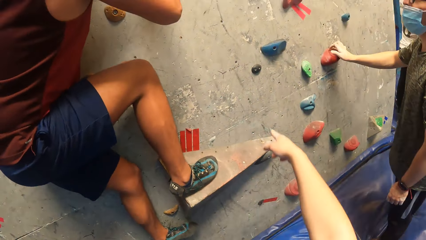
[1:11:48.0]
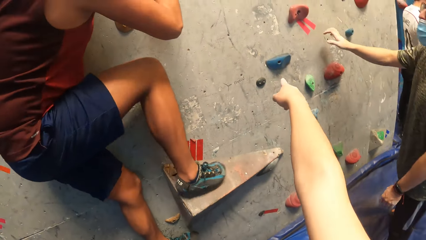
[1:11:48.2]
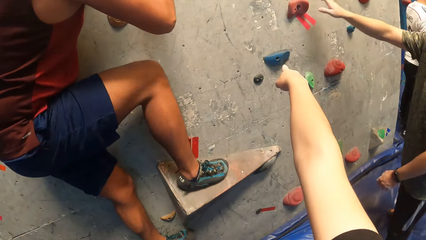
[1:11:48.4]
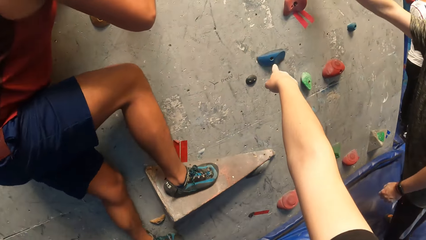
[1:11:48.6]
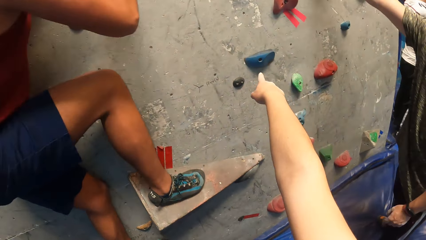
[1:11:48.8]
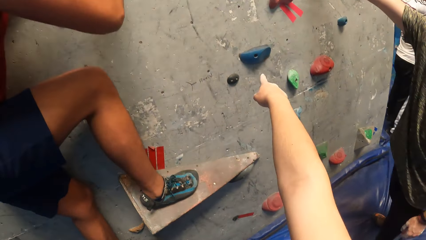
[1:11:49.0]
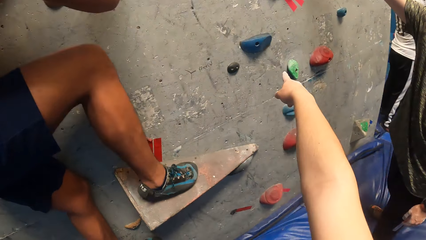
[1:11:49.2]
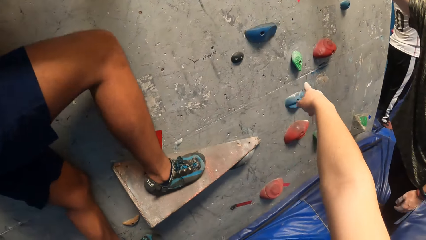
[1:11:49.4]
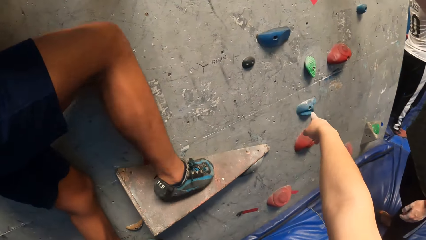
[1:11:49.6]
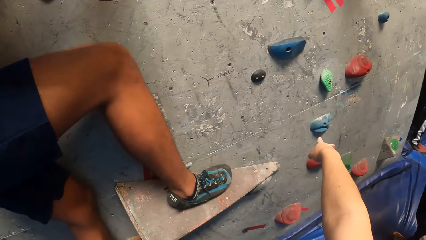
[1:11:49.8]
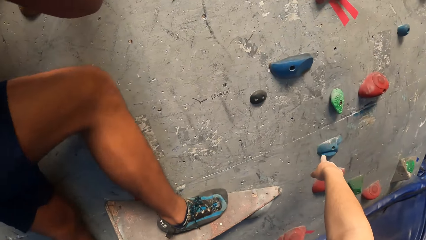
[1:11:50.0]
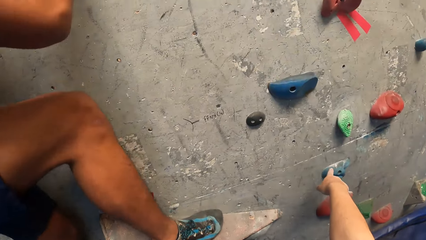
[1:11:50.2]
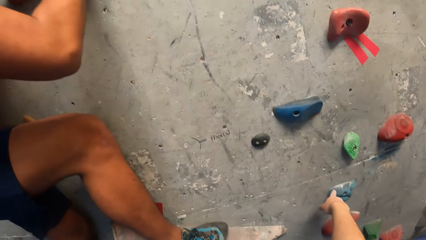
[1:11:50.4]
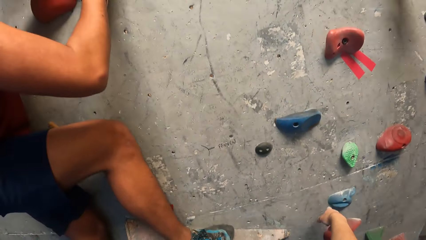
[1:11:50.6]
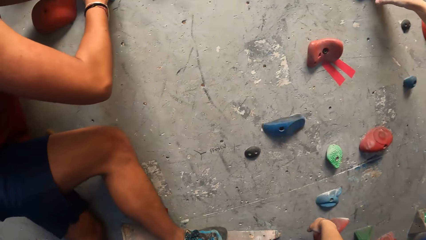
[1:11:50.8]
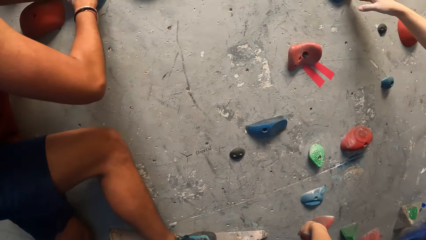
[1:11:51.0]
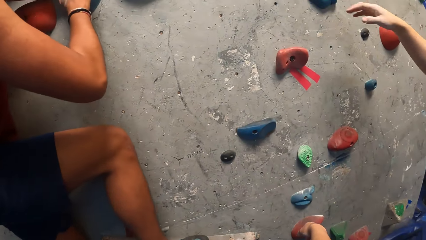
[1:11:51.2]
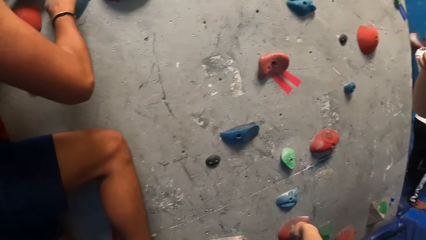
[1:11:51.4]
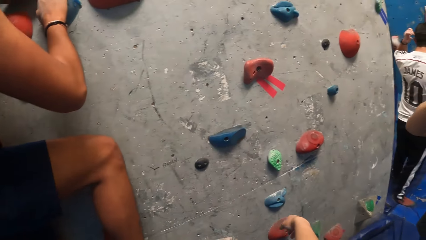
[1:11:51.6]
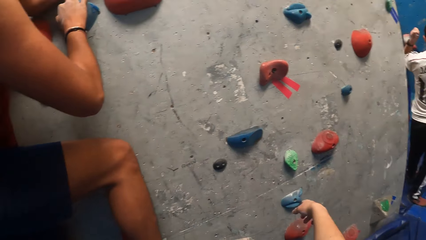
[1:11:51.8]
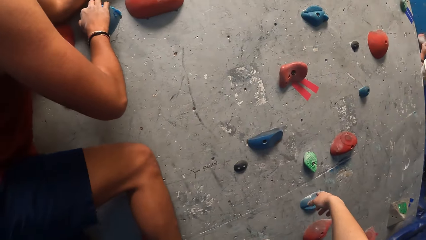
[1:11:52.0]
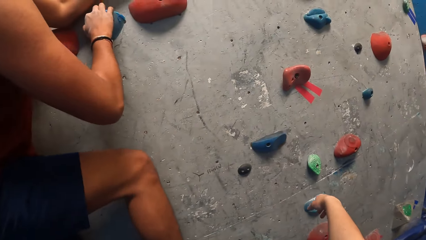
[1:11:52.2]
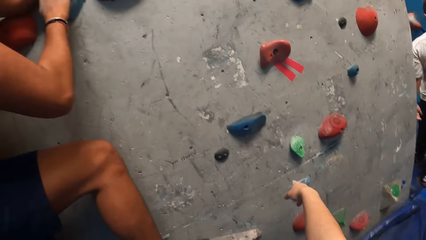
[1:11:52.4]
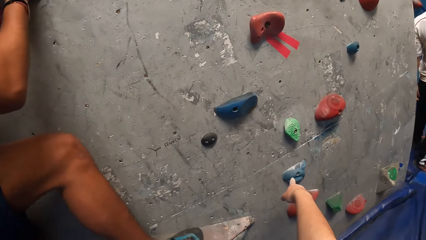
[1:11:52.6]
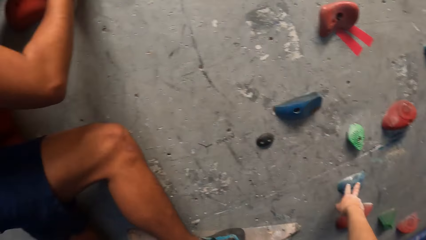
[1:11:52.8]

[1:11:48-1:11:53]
The camera wearer points at the wall.

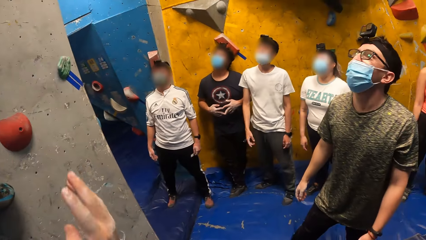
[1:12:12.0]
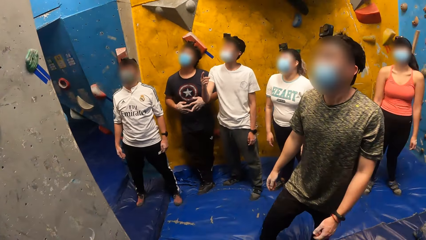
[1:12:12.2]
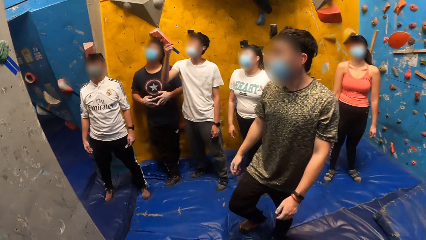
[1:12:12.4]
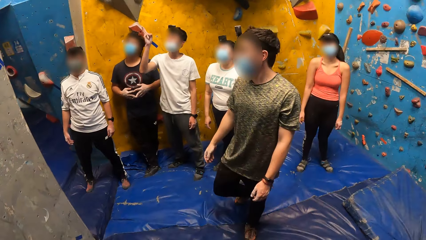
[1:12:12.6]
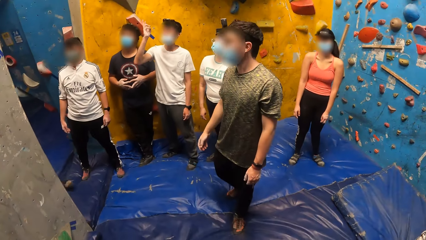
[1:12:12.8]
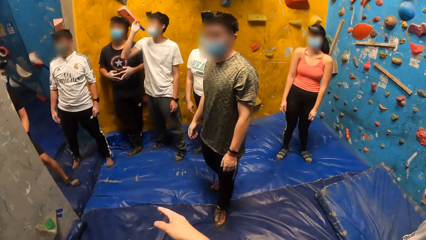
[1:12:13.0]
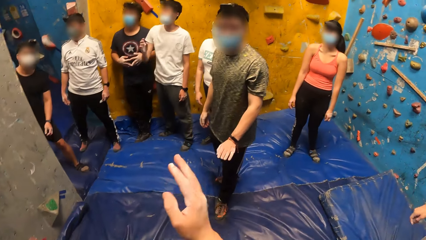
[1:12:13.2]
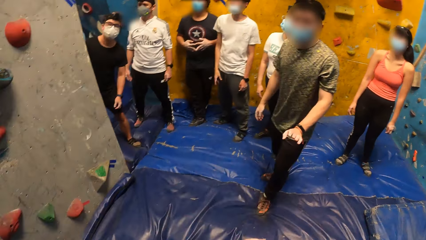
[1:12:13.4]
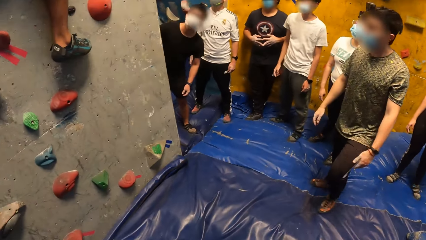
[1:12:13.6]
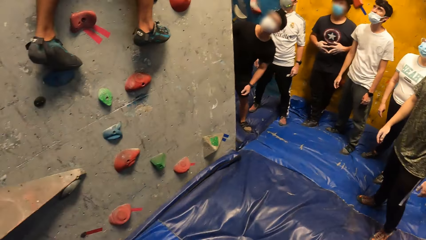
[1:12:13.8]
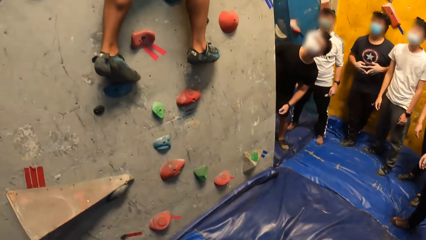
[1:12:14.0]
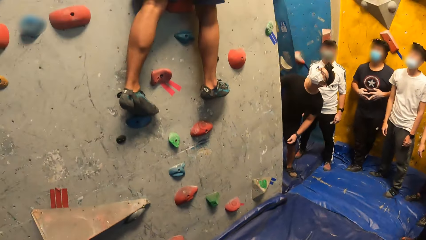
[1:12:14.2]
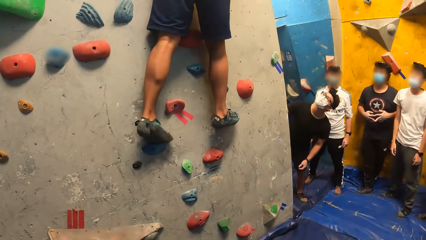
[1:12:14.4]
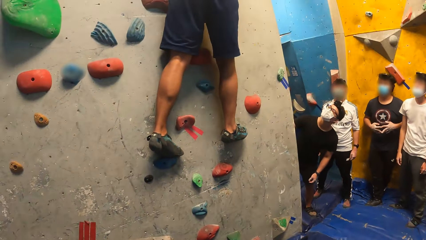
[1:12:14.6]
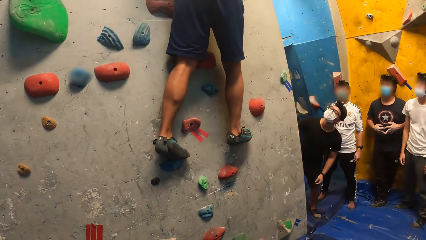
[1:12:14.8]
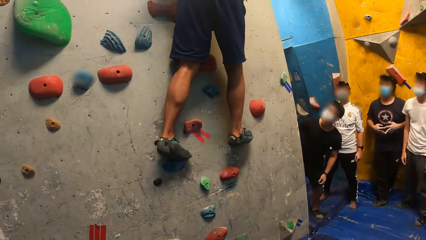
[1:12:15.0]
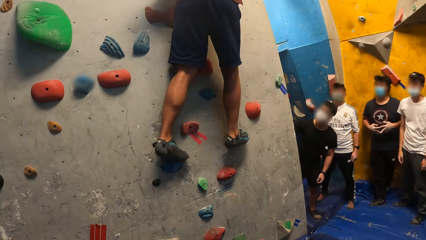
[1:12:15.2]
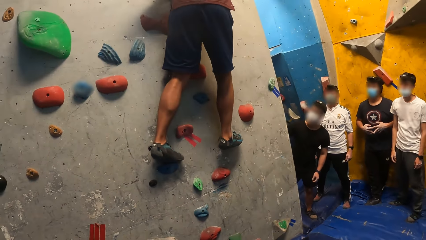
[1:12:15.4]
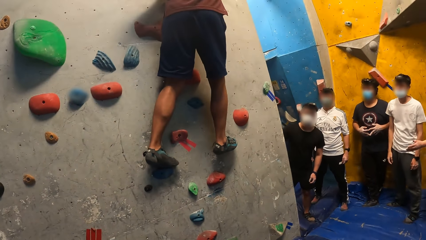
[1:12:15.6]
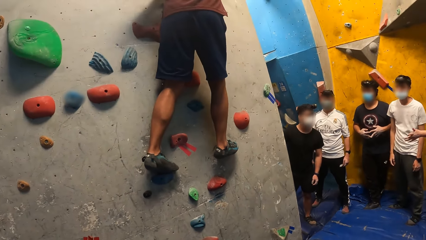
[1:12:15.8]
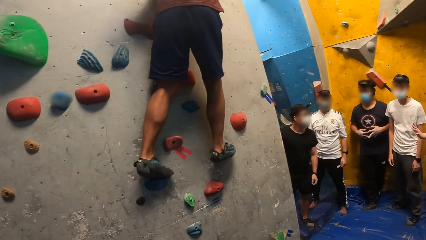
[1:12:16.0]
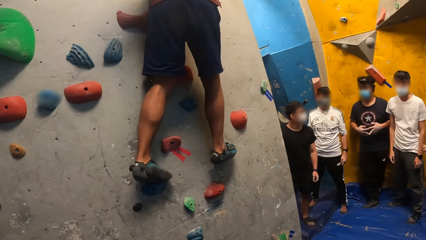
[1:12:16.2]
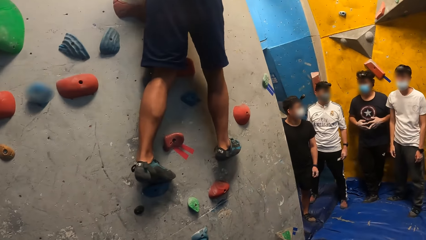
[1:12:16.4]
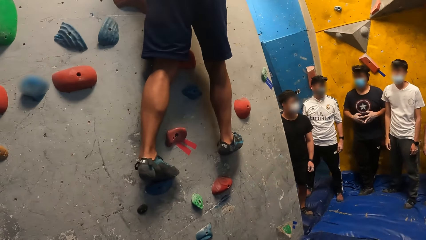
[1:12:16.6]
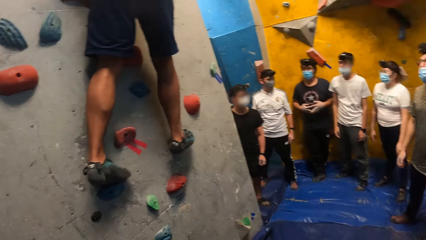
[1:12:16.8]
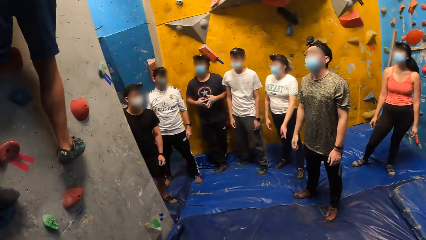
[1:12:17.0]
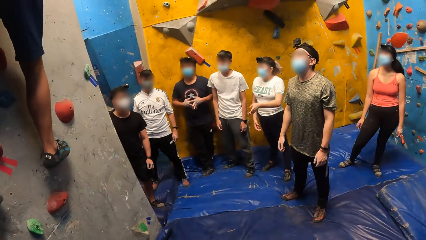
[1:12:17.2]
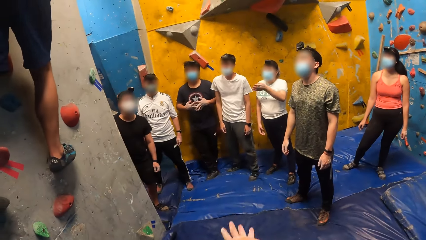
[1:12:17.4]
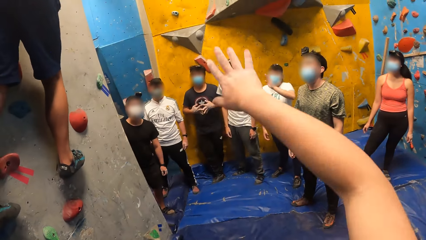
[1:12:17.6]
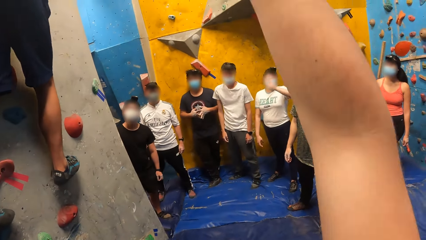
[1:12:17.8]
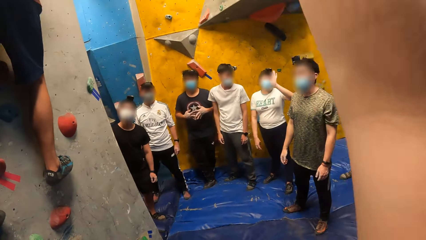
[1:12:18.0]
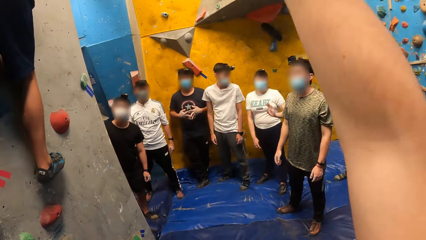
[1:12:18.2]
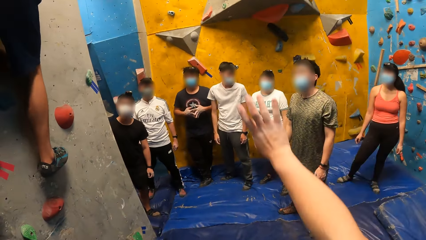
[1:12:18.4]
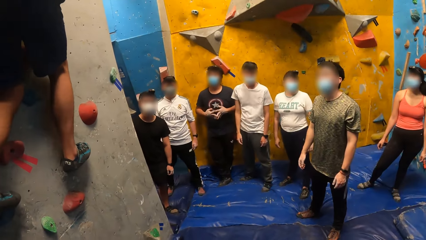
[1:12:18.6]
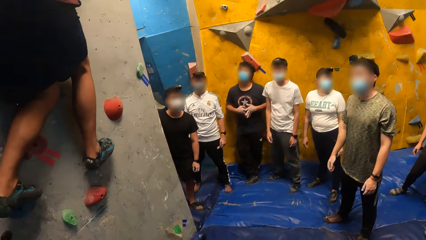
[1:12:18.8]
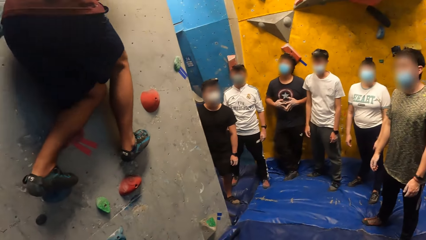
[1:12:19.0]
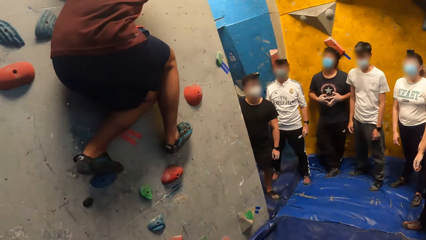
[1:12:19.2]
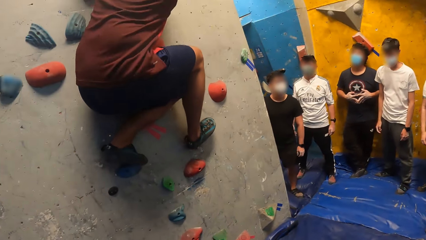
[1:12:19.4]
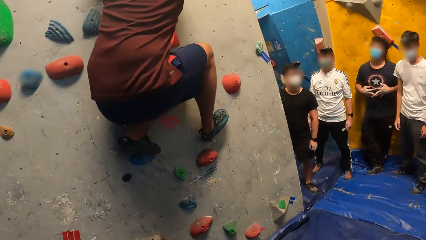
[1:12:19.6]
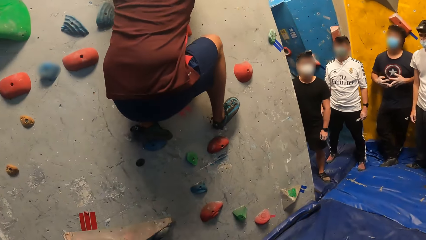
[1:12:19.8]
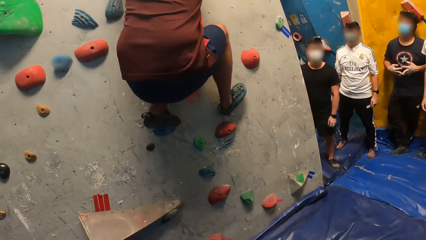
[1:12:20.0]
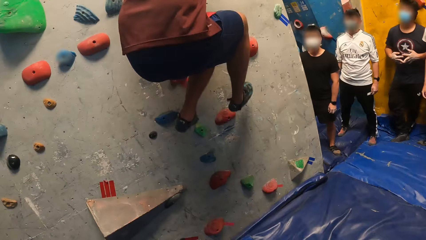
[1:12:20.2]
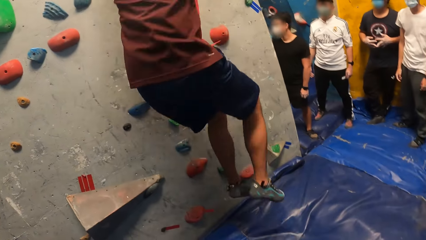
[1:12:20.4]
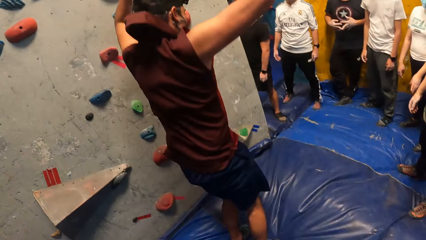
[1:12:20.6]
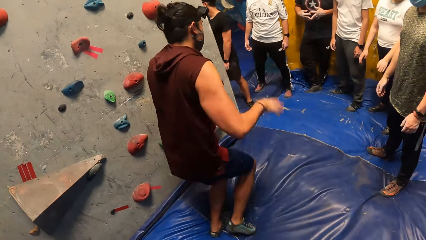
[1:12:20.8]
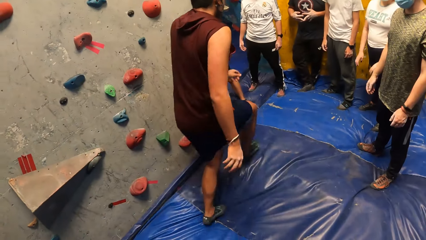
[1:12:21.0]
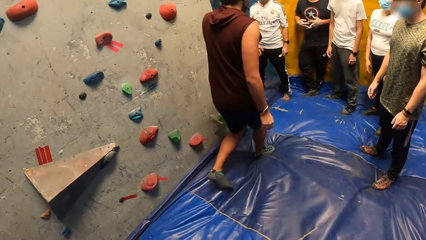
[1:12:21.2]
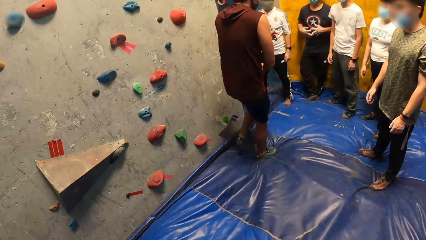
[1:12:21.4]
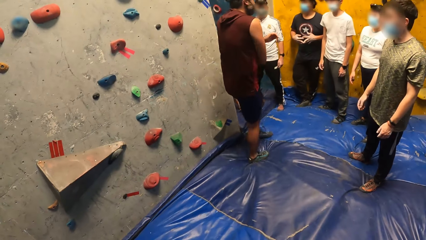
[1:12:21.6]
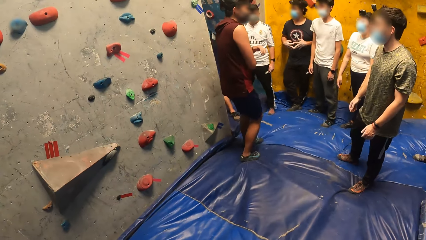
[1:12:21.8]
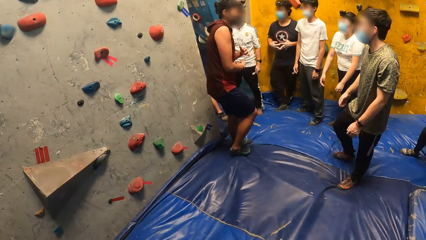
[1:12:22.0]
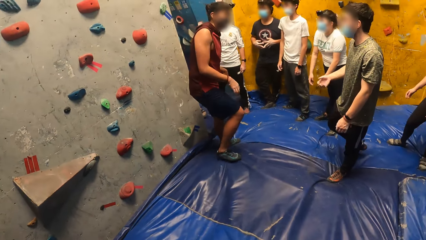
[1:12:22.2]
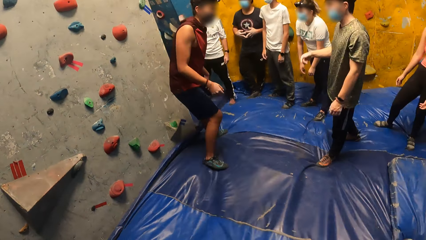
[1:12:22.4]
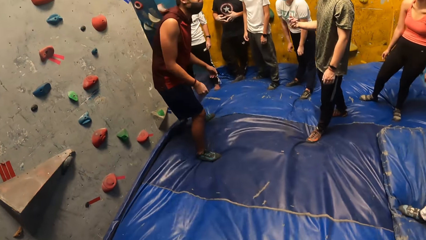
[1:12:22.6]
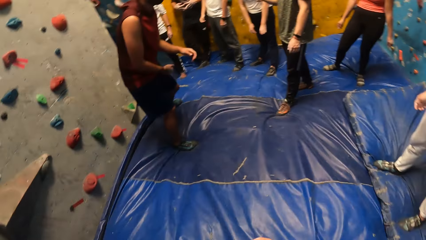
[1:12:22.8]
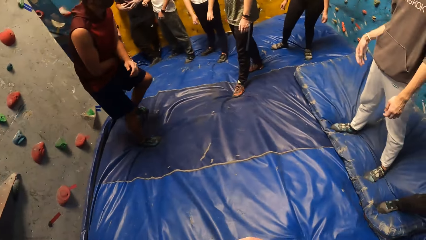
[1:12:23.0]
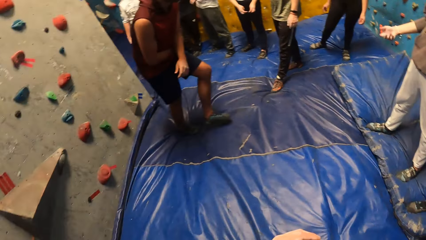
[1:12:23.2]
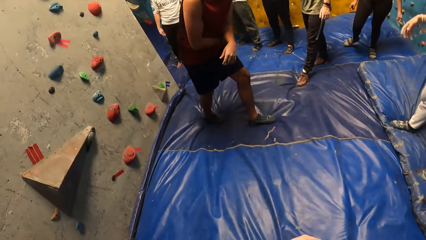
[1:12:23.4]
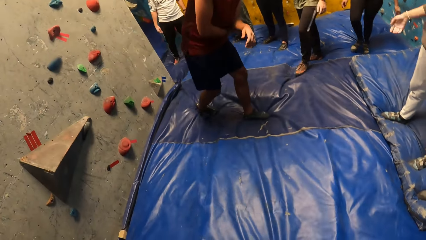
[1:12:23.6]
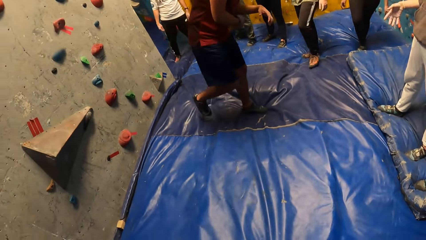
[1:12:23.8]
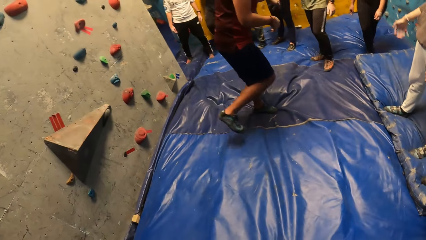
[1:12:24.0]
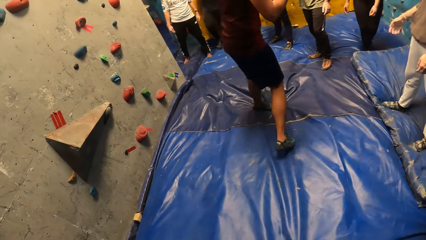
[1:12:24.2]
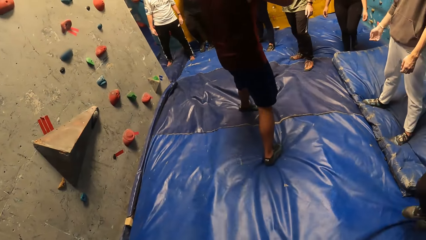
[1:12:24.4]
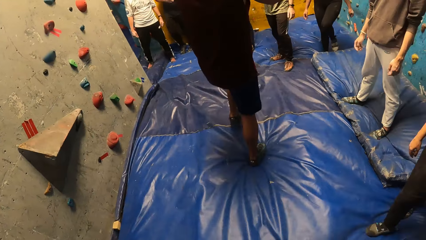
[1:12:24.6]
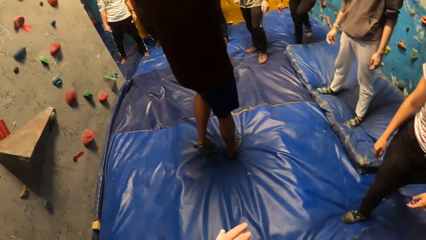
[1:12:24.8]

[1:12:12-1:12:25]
The camera wearer looks around. They lift up the right hand and put the hand down. A person jumps down. The person jumps on a boulder. The person interacts with another person.
